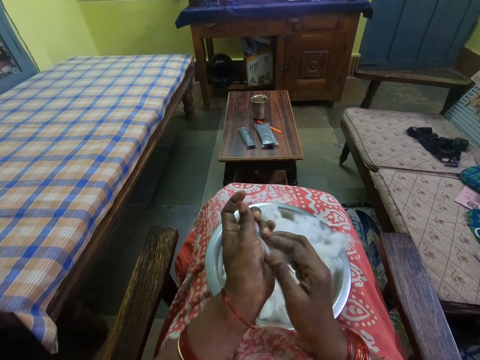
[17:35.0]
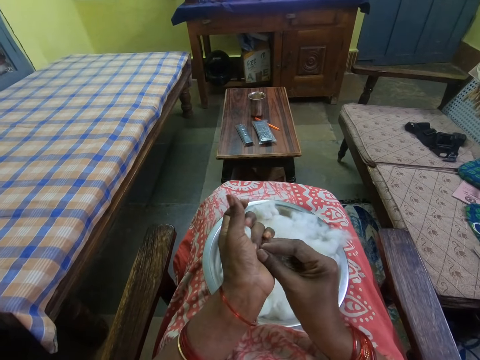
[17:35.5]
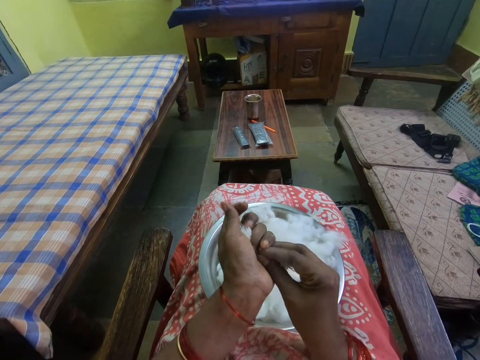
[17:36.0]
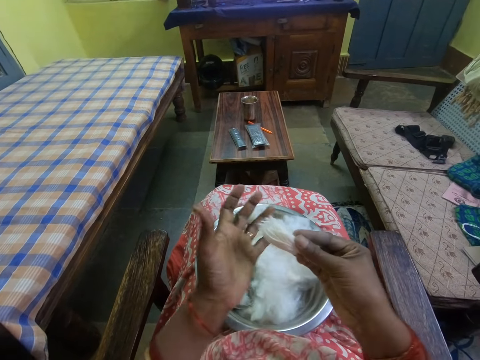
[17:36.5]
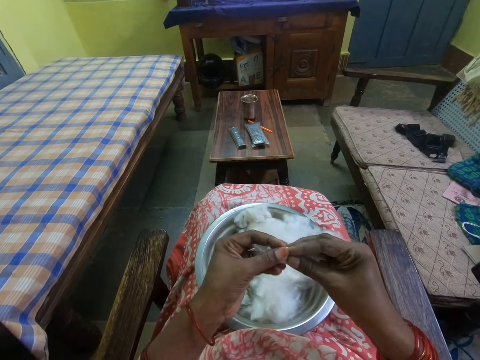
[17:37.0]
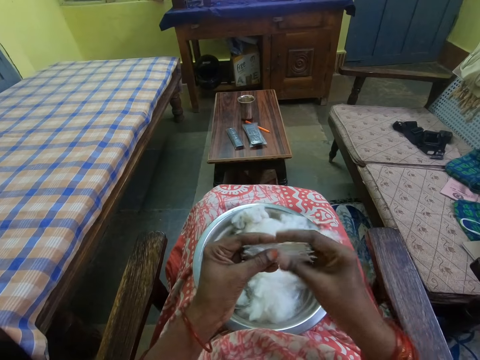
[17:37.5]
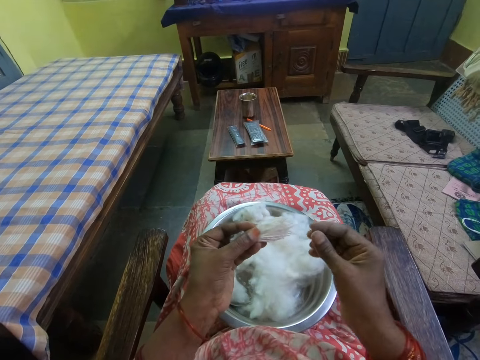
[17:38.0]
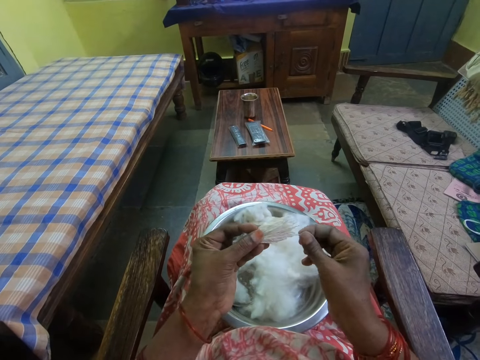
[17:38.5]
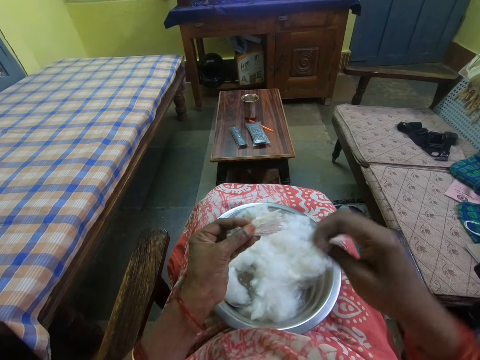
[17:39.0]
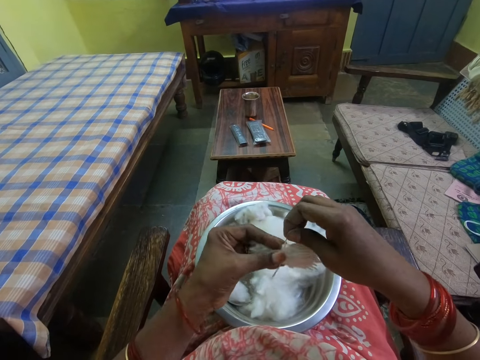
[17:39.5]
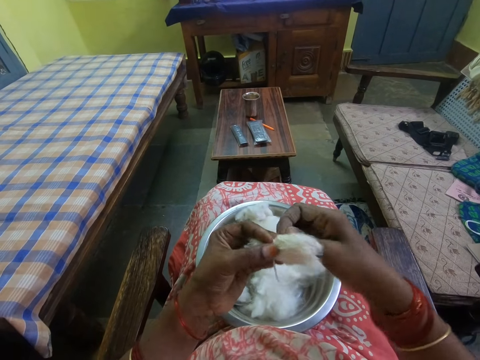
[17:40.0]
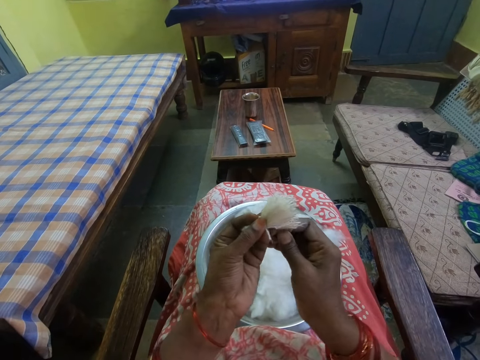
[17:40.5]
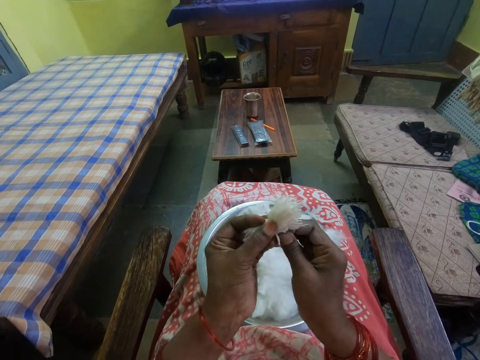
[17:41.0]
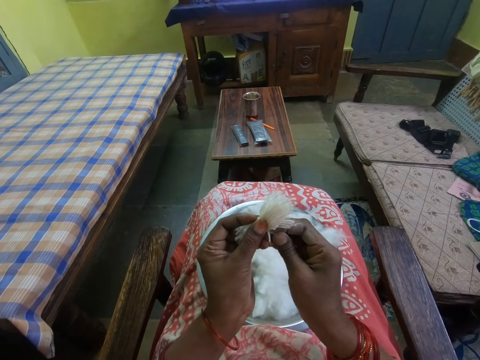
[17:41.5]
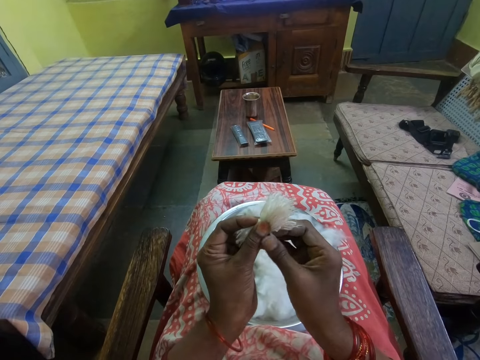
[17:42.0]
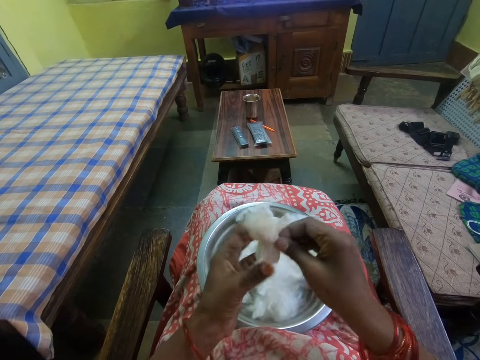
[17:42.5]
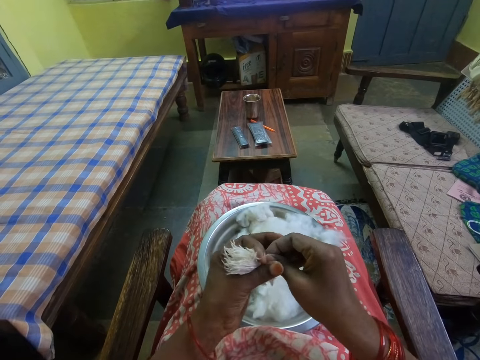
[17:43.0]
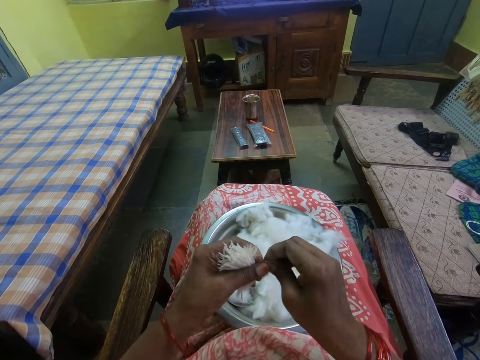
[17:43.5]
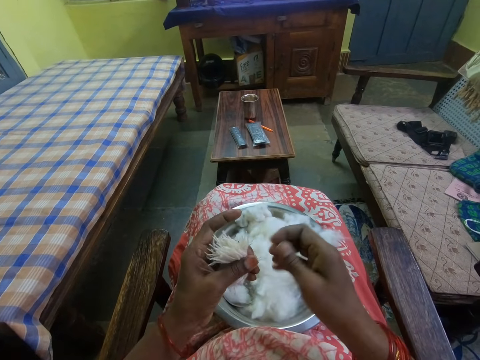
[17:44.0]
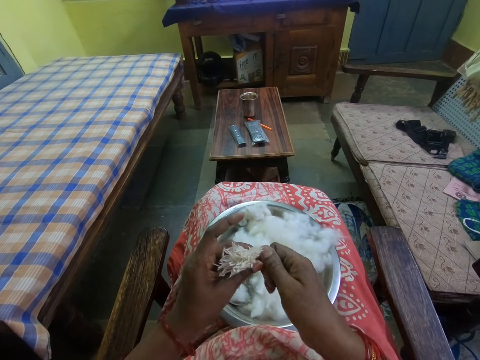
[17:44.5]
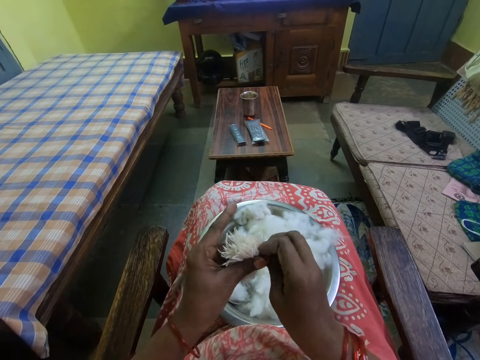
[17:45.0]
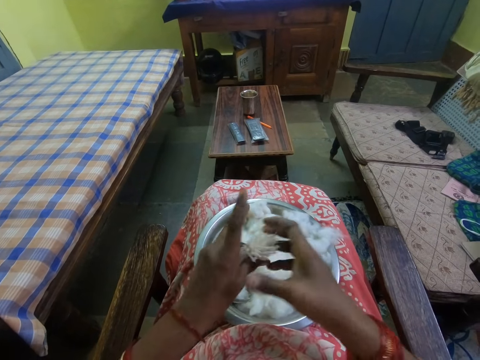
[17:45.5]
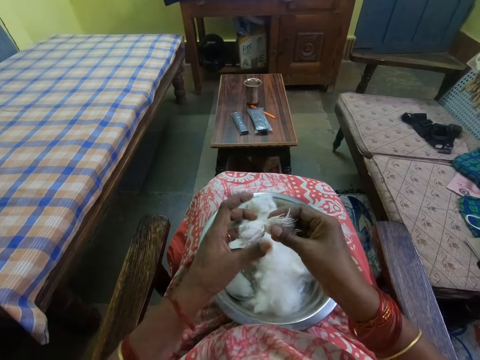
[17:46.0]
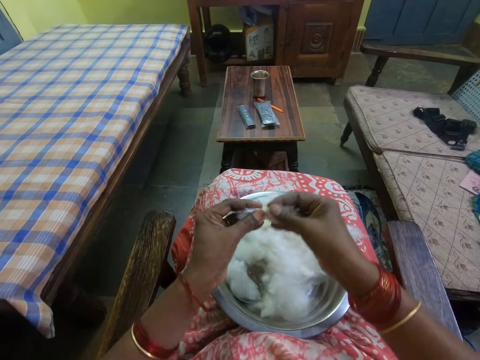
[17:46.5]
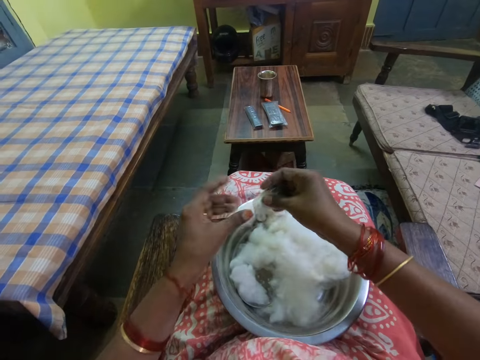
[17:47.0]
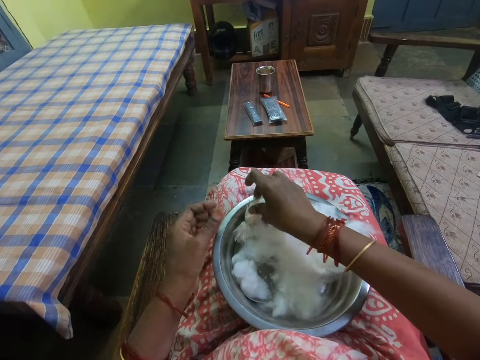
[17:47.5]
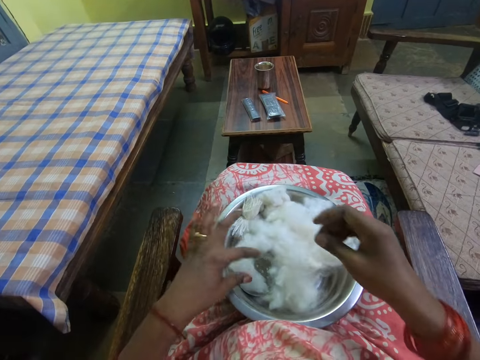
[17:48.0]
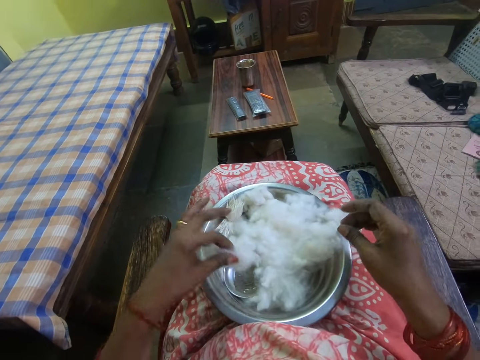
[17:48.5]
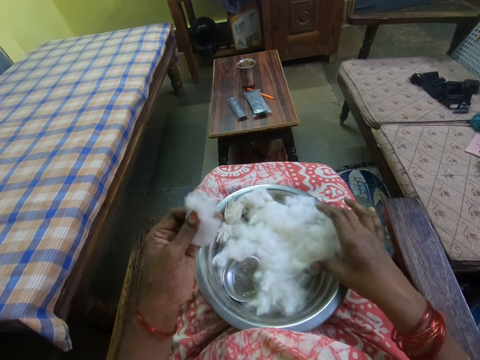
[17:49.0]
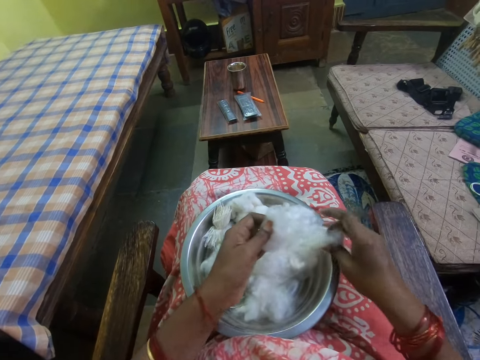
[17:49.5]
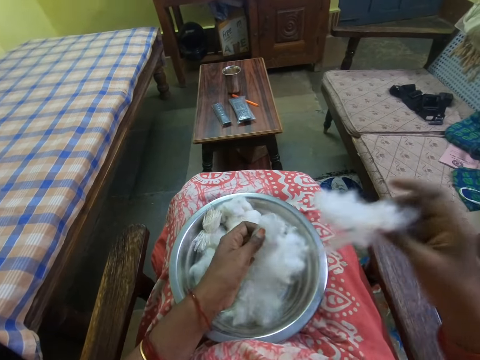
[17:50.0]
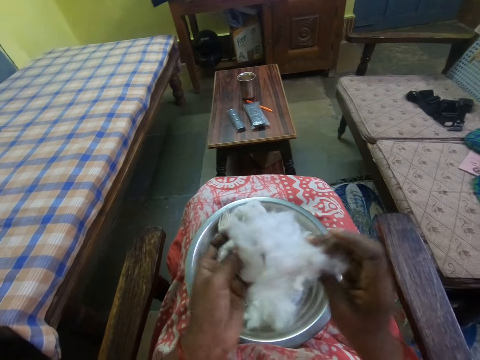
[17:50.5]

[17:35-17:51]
The camera wearer holds feathers together. They pick a cotton wool strand from the left hand. They tie together the cotton wool strands with a thread. They put the tied cotton wool strands in the tray. They pick cotton wool from the tray.

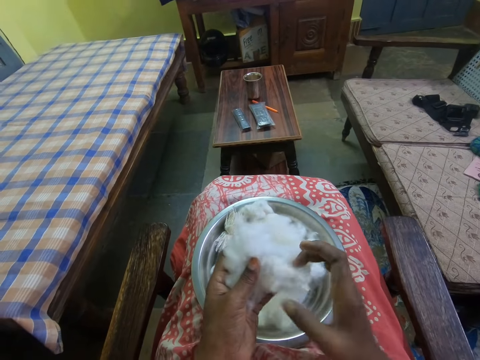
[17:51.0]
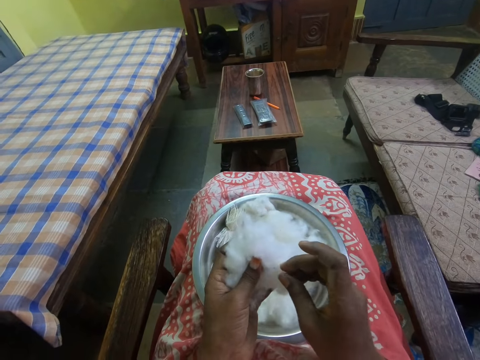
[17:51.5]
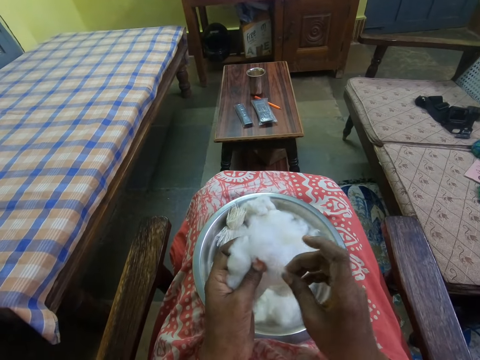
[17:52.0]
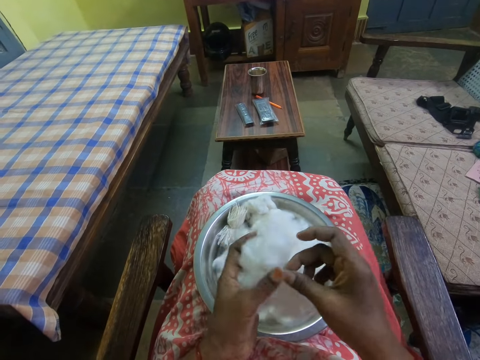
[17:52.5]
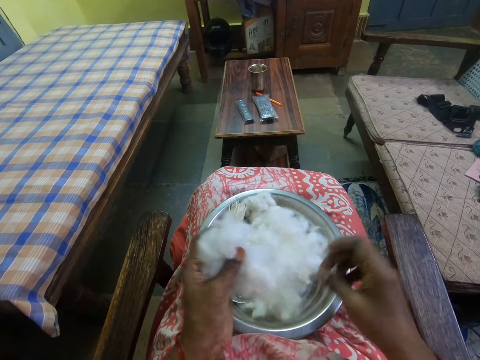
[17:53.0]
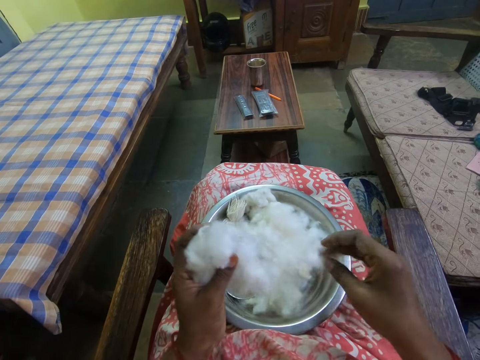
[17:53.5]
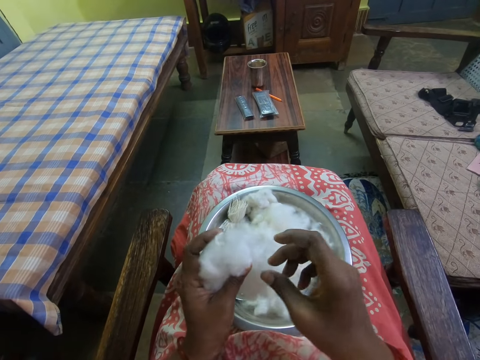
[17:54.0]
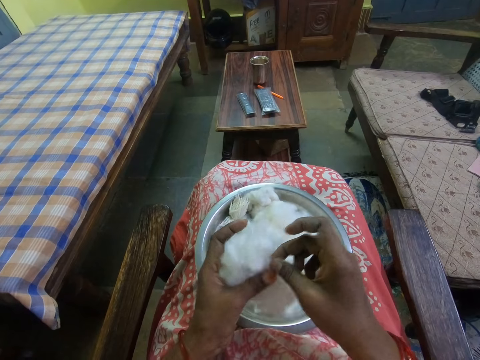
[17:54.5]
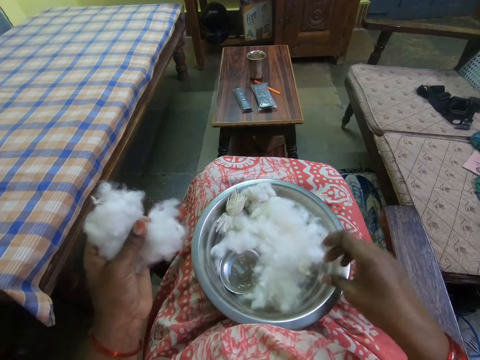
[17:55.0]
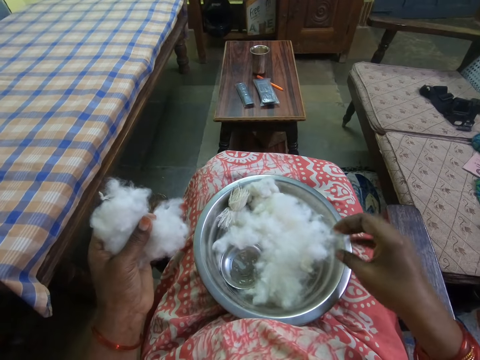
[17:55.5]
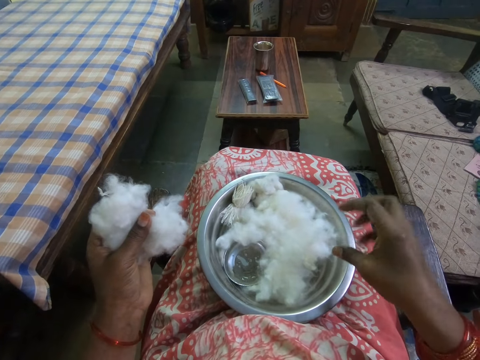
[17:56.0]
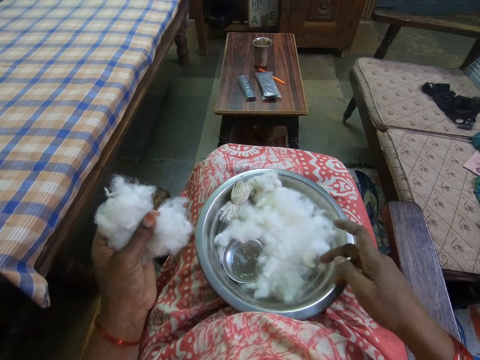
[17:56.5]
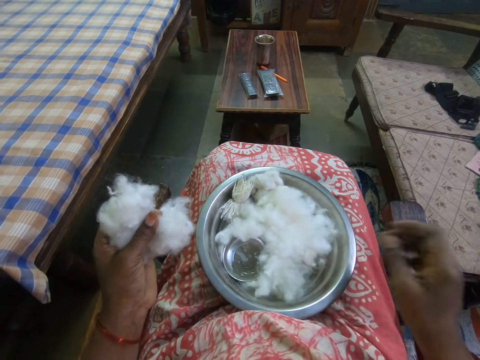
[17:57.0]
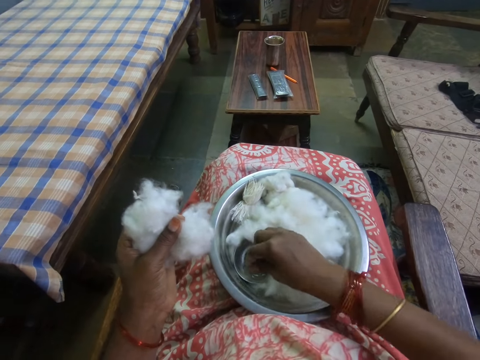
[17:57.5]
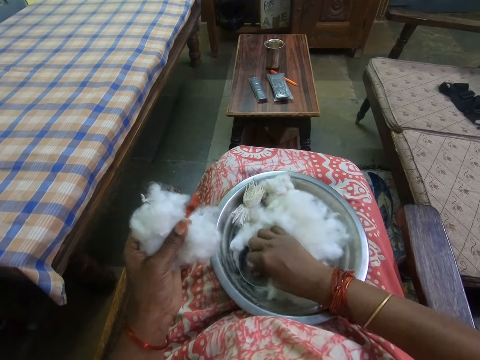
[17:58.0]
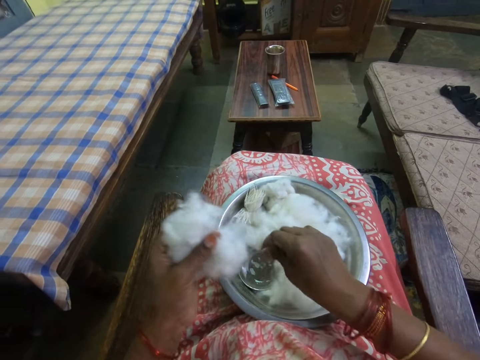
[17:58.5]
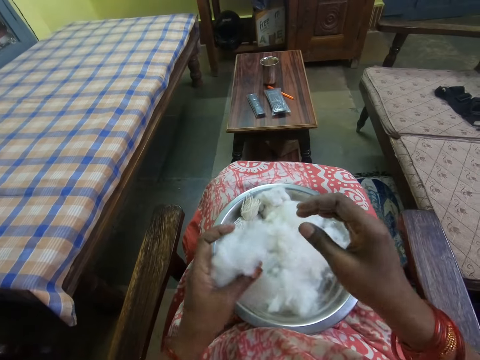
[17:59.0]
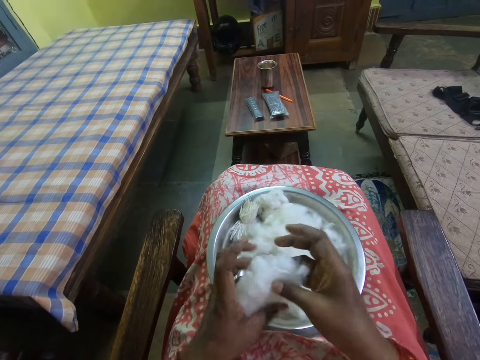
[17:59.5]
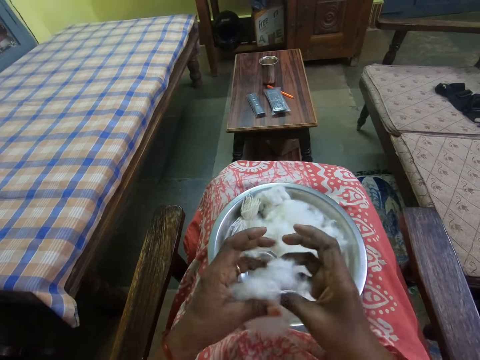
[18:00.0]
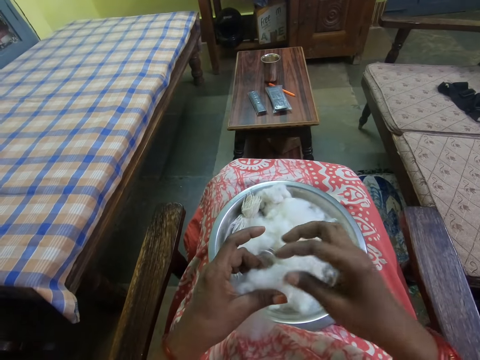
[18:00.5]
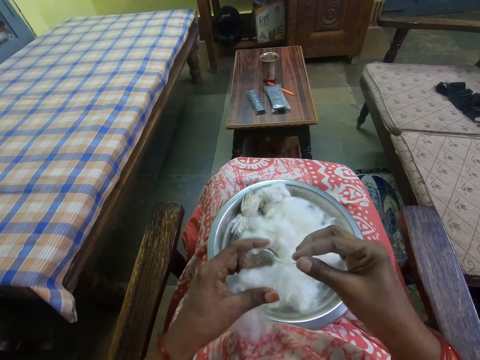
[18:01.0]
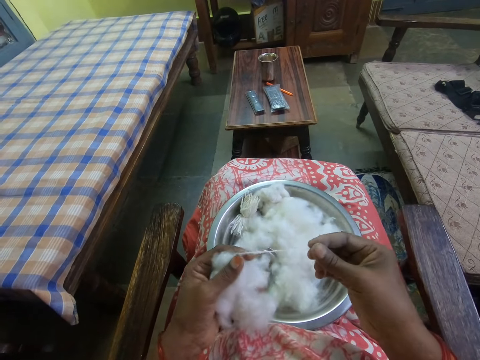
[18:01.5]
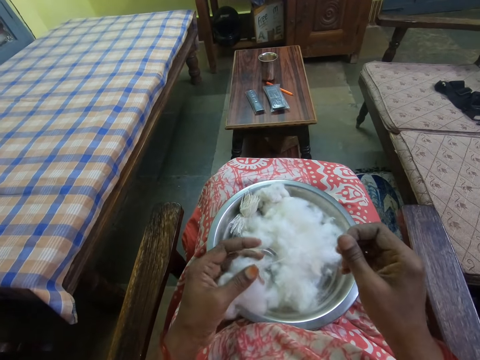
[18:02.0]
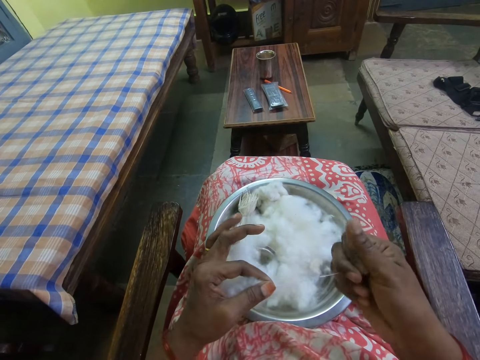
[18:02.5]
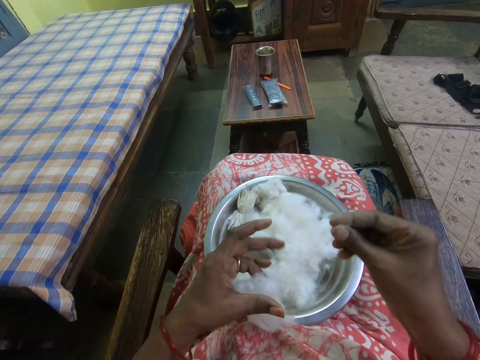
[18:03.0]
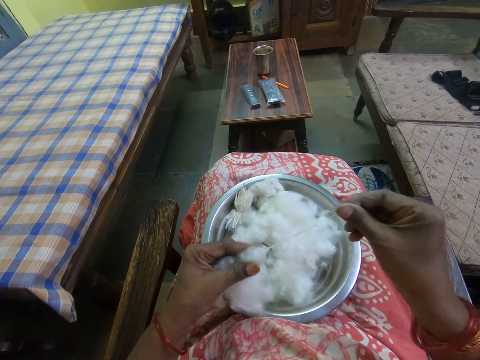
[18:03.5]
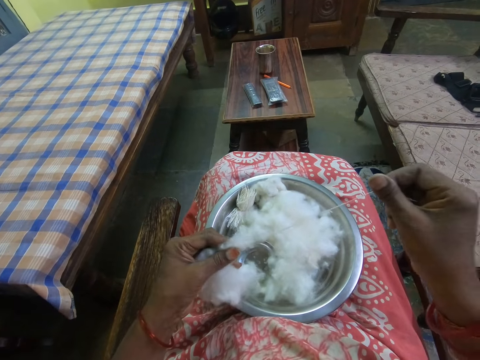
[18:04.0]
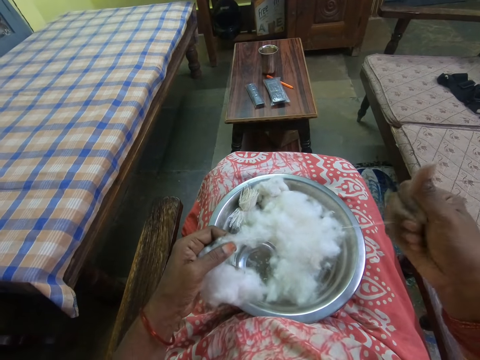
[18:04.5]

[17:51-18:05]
The camera wearer cuts cotton wool with the right hand. They pluck some feathers. They put the cotton wool in the tray. They cut the cotton wool with the right hand. They put the cotton wool in the tray. They dip fingers in the liquid inside the bowl. They rub fingers. They transfer the cotton wool to the right hand. They transfer the cotton wool to the left hand. They unroll a cotton wool strand from the cotton wool.
